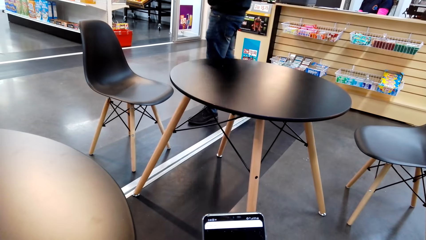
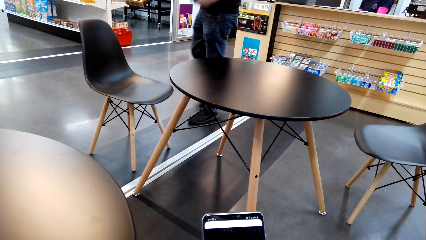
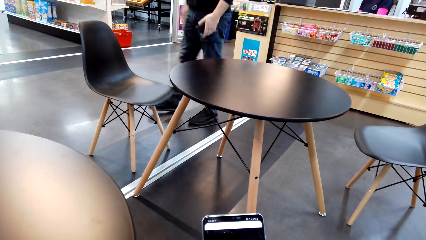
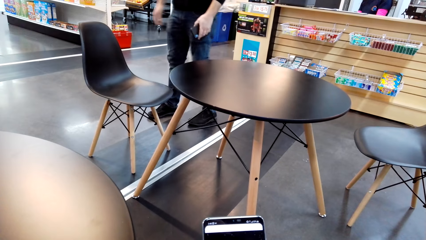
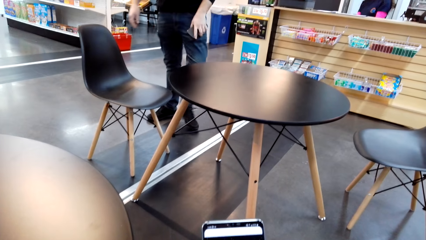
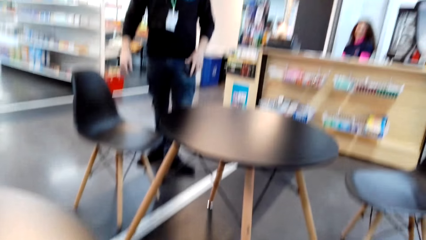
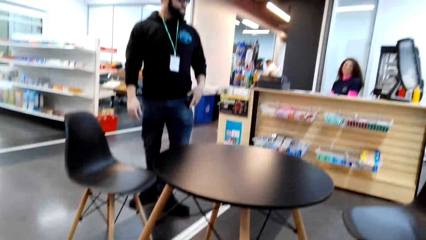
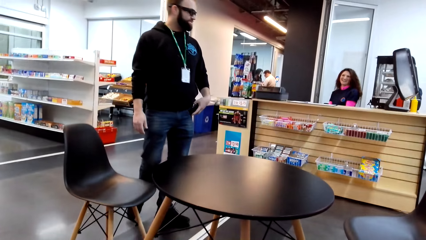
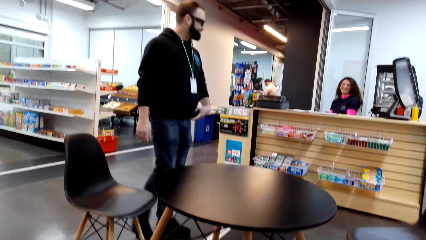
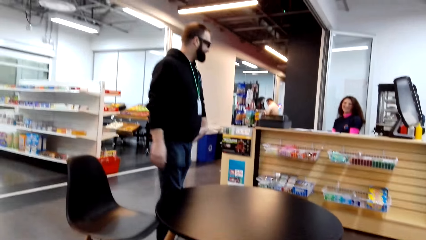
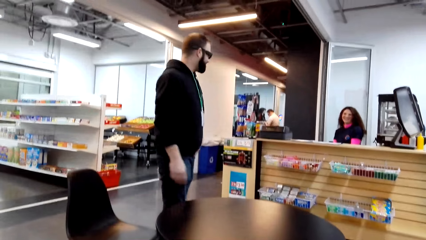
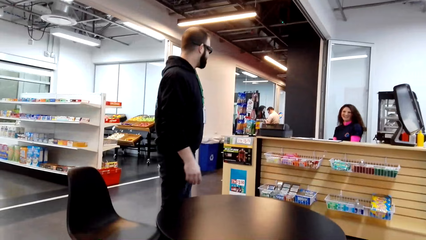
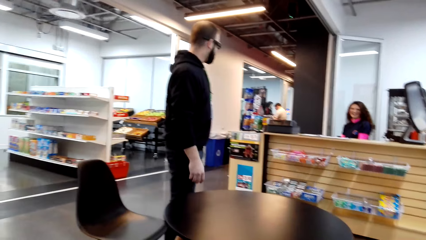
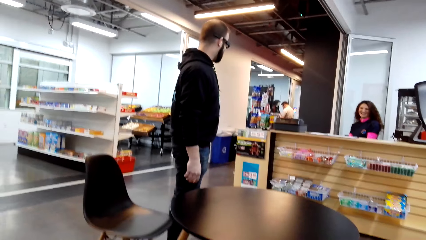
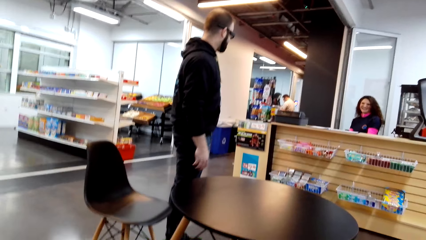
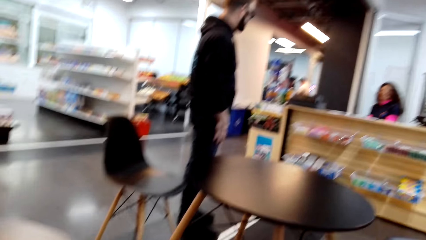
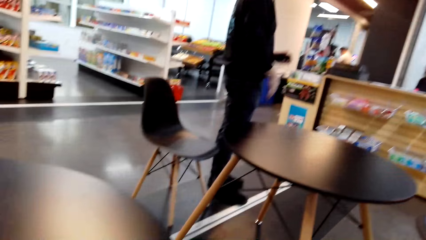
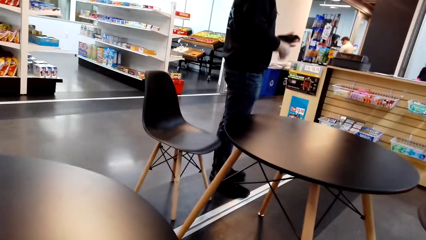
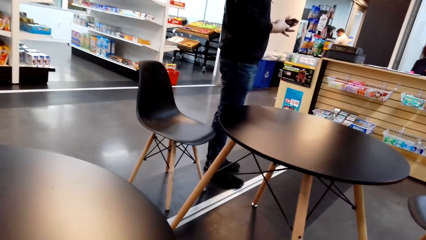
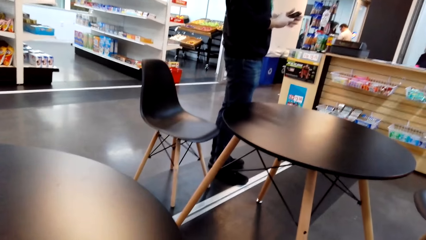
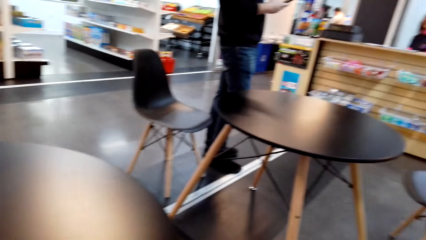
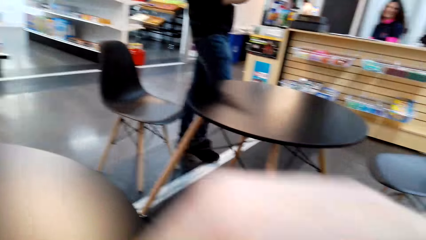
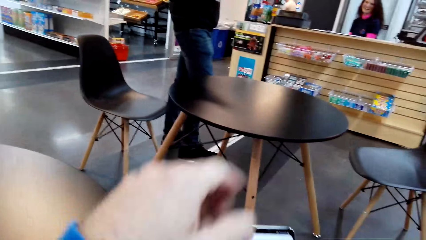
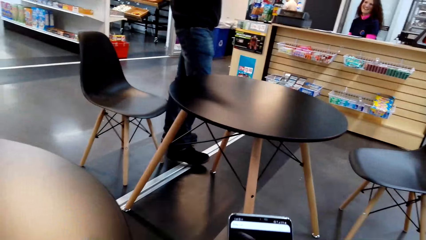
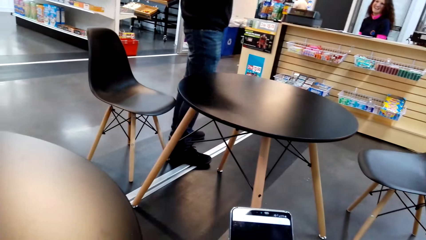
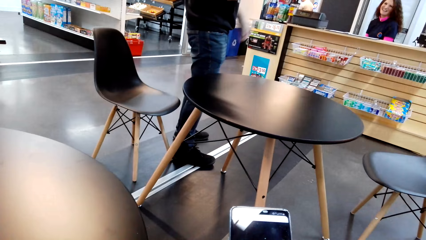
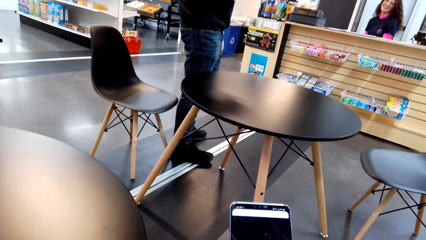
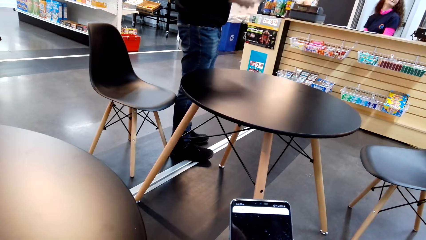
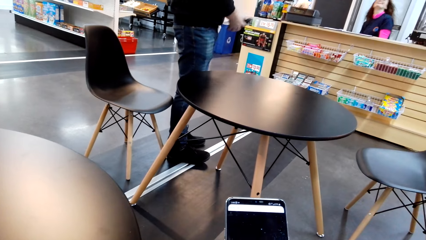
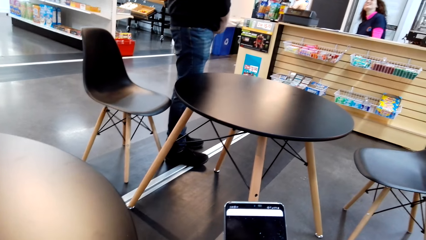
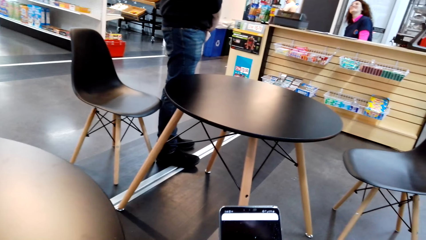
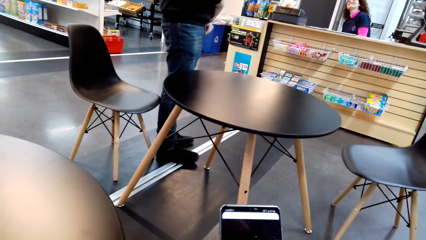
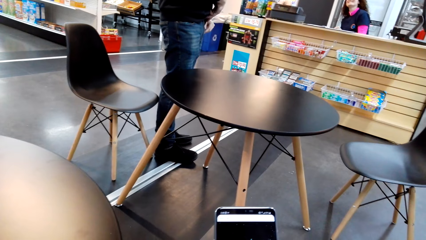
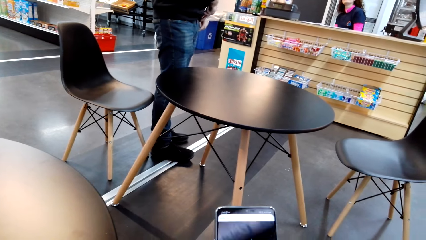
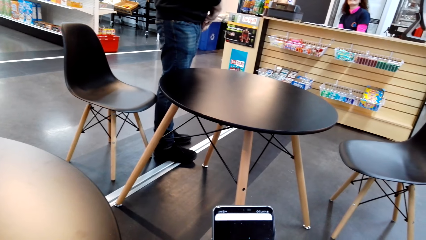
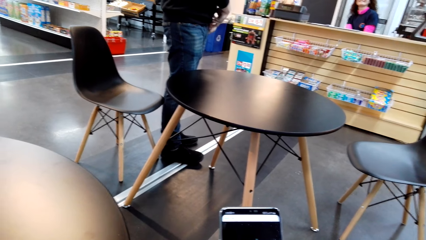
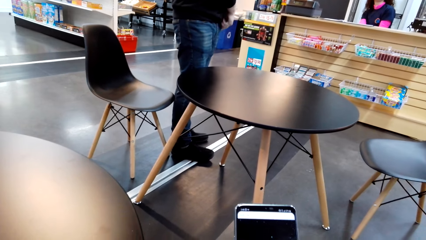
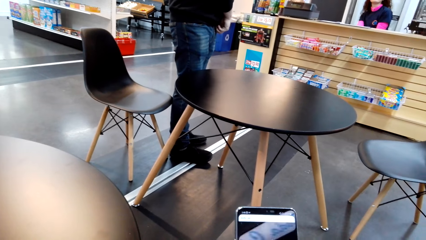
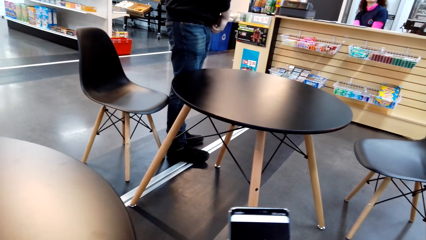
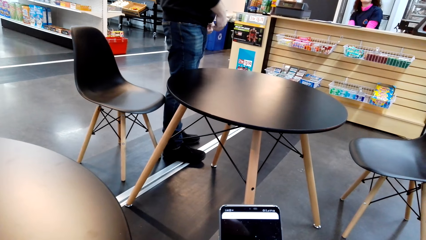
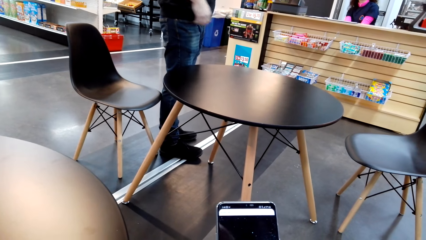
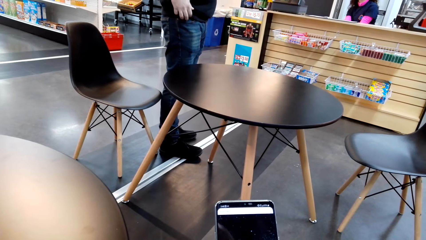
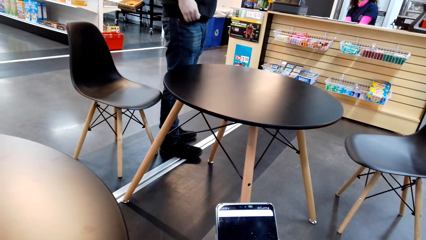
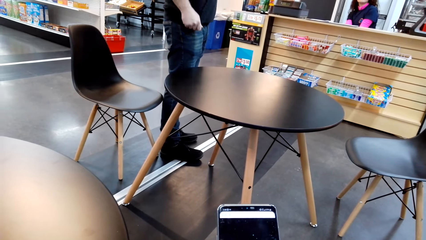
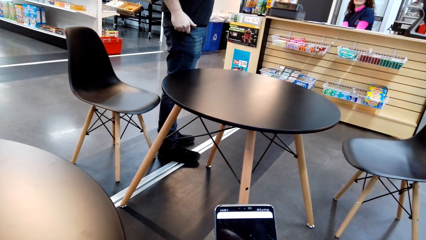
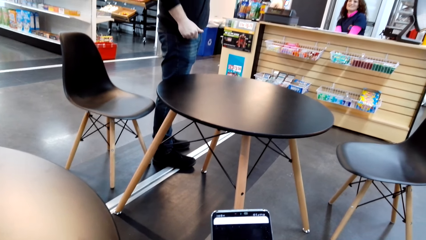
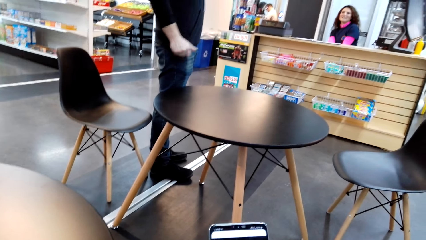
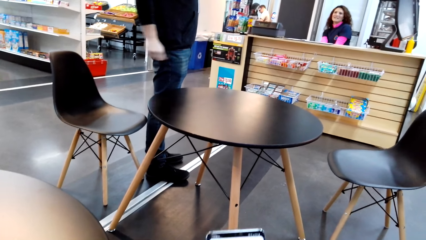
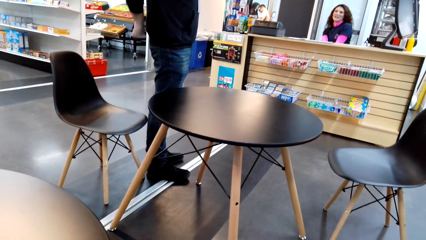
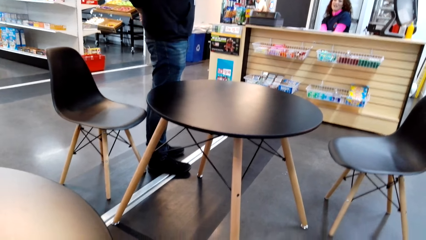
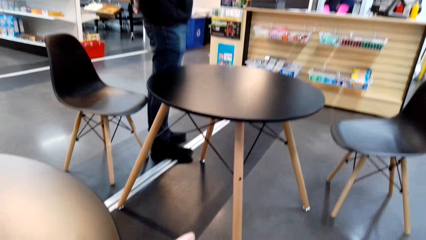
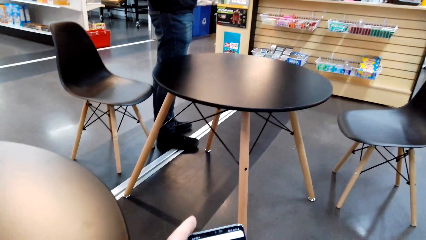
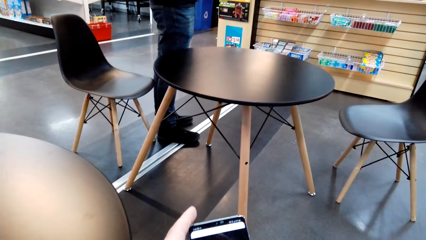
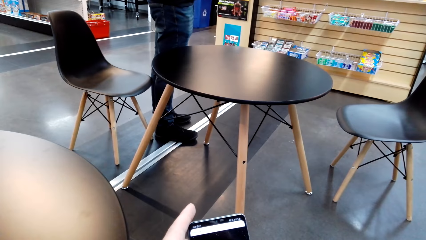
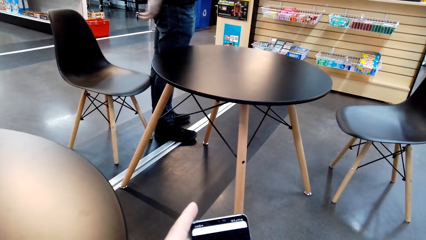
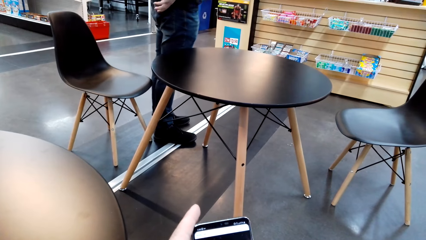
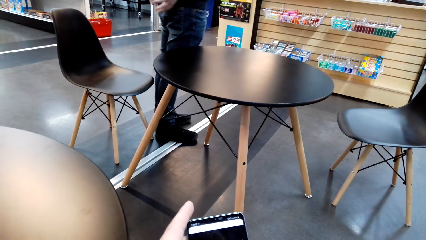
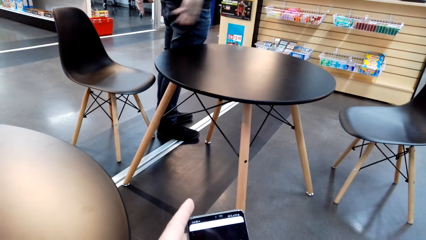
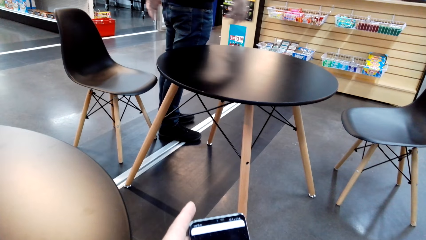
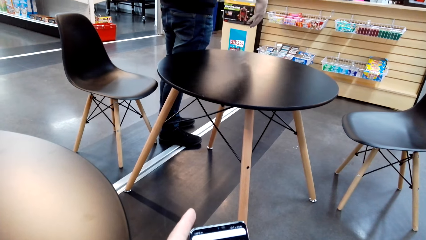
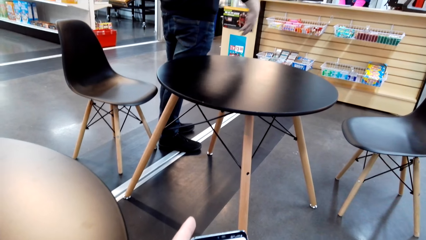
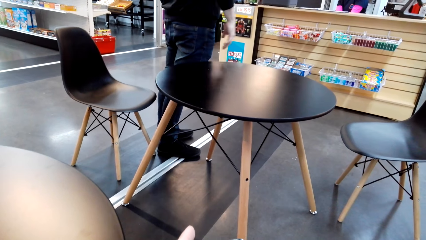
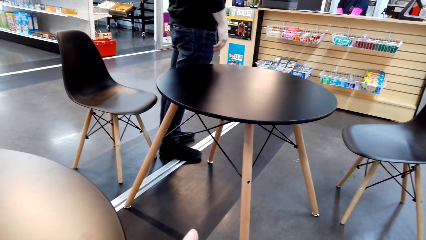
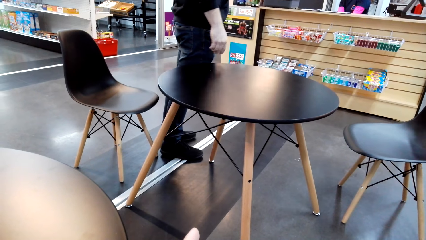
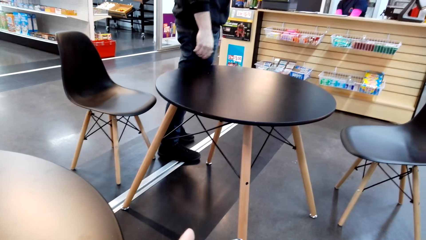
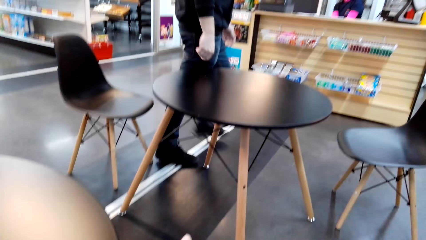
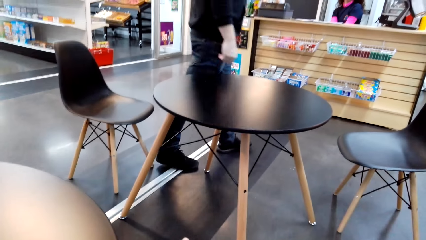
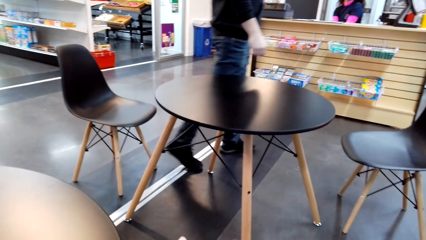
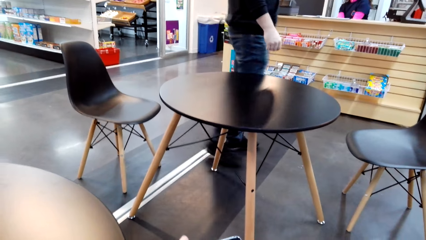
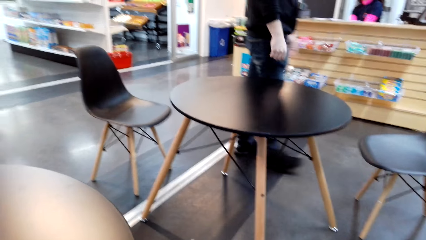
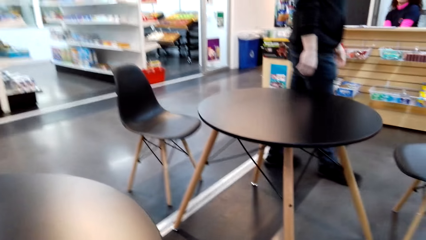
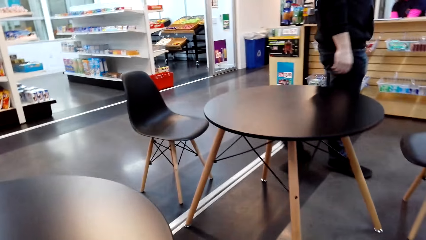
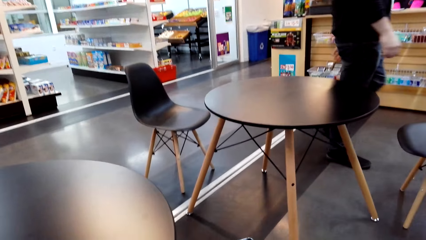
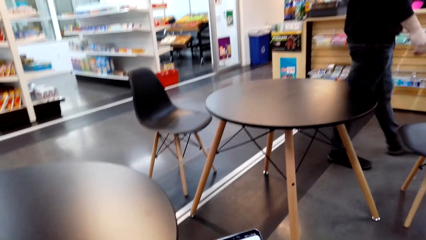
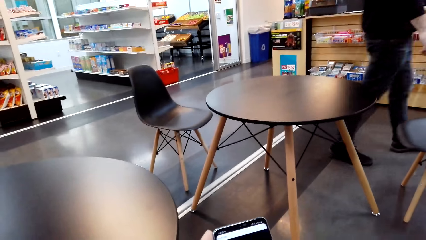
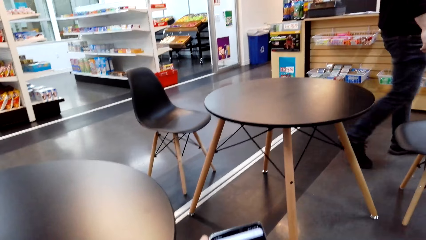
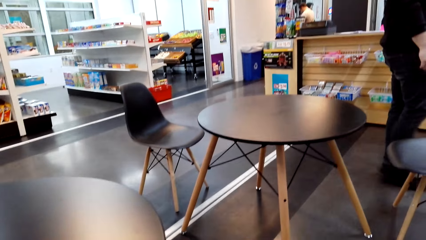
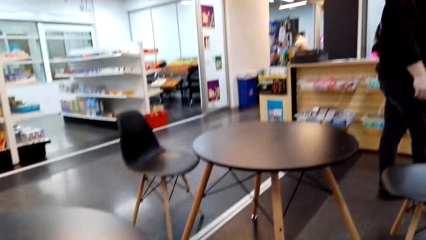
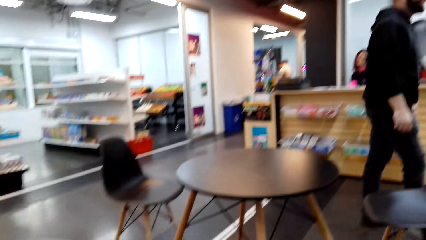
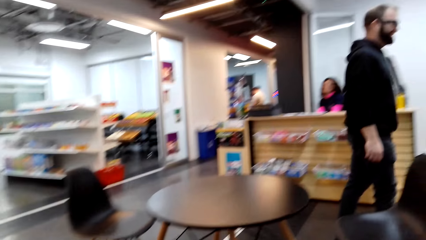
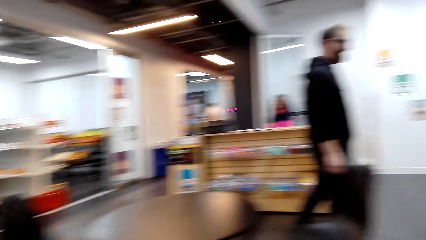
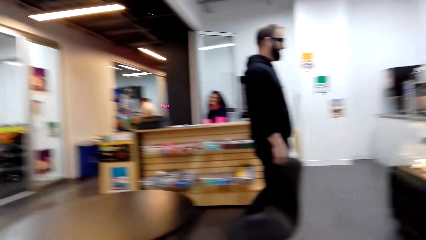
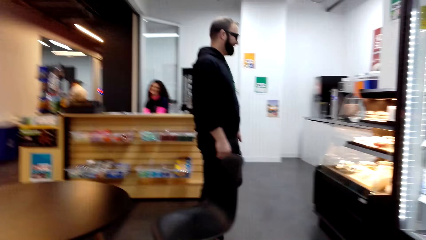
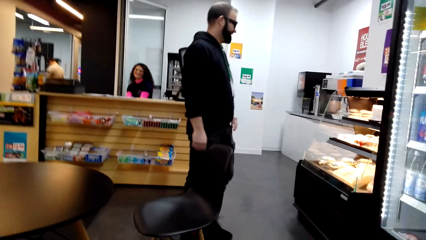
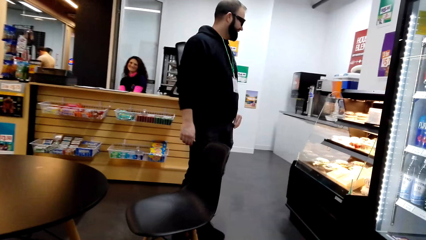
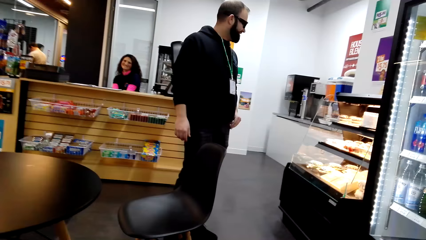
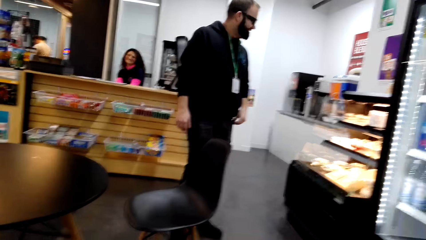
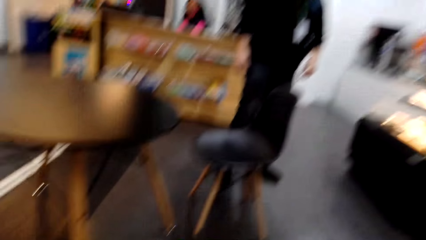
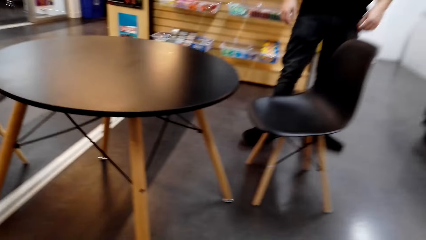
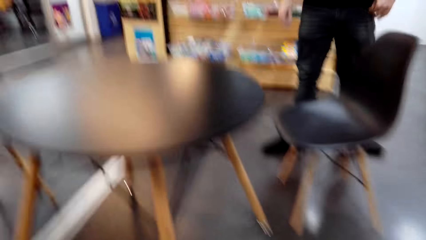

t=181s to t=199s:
The person dialogues with another person. The camera wearer uses a phone. The first person walks on the floor. The camera wearer looks around the store.
